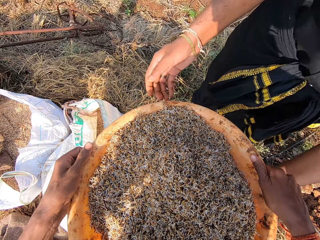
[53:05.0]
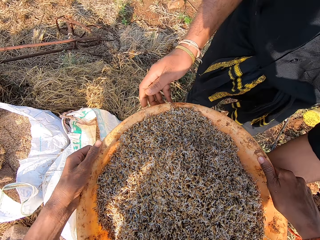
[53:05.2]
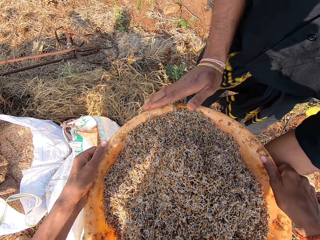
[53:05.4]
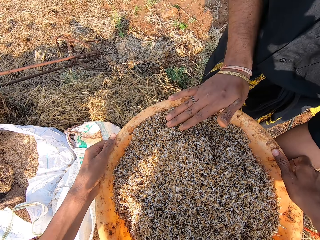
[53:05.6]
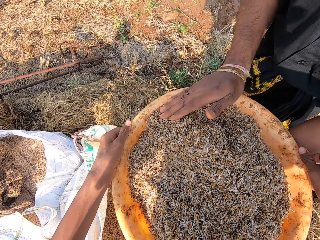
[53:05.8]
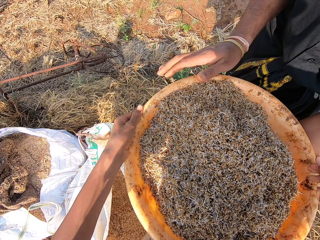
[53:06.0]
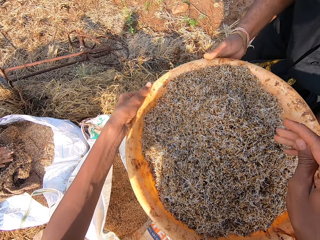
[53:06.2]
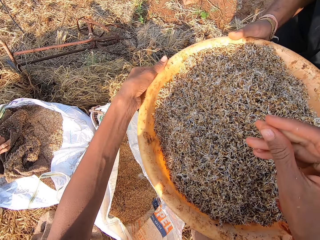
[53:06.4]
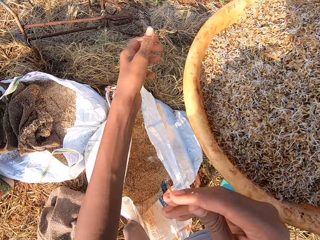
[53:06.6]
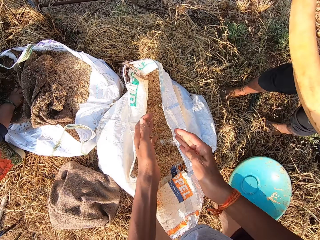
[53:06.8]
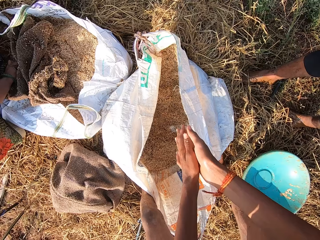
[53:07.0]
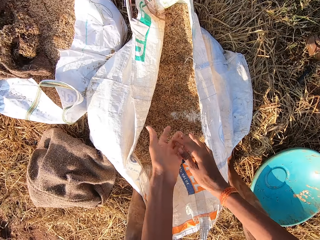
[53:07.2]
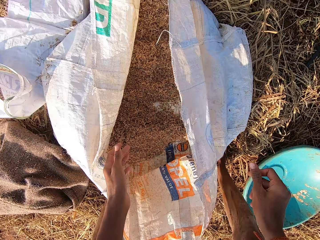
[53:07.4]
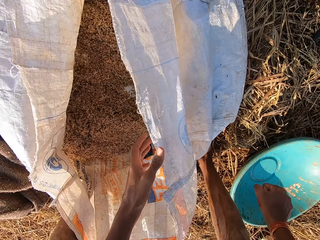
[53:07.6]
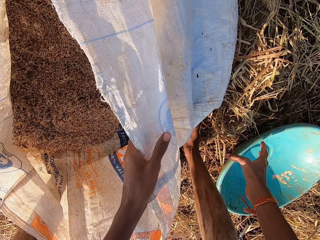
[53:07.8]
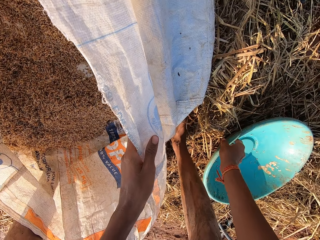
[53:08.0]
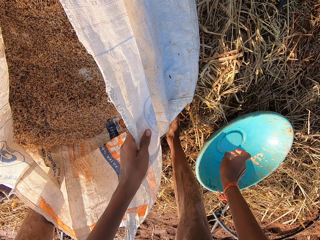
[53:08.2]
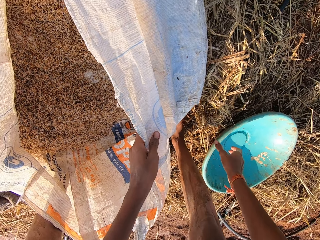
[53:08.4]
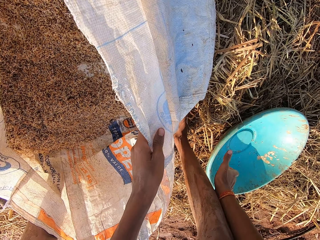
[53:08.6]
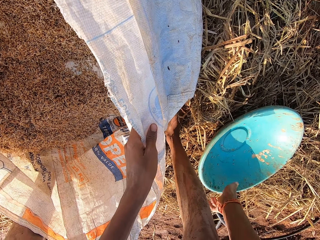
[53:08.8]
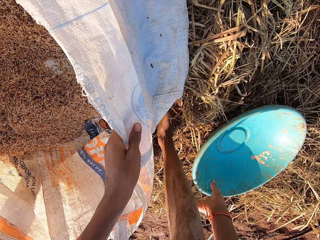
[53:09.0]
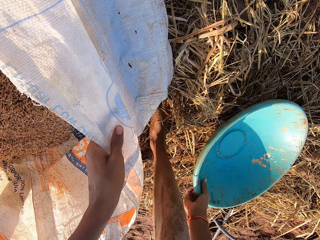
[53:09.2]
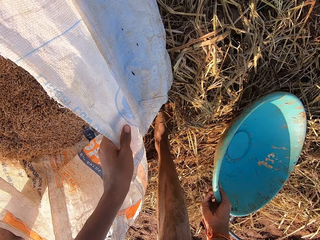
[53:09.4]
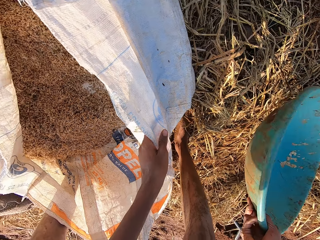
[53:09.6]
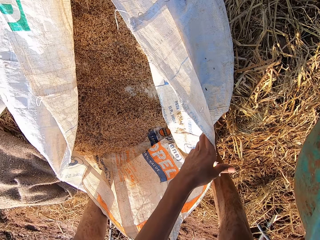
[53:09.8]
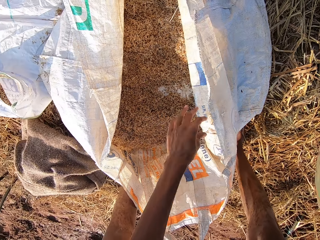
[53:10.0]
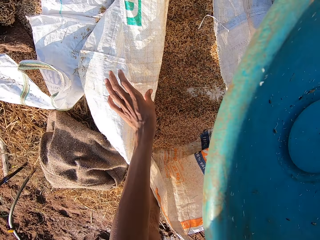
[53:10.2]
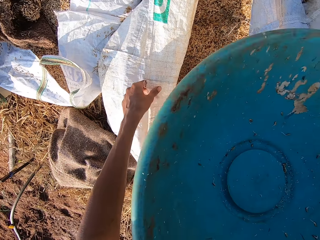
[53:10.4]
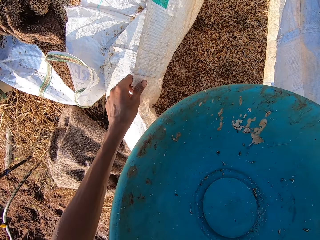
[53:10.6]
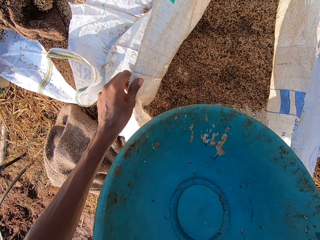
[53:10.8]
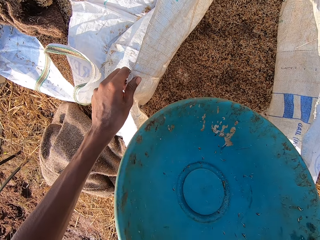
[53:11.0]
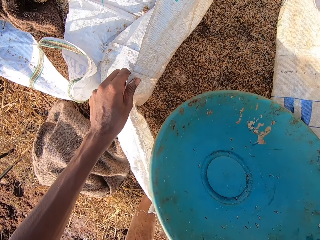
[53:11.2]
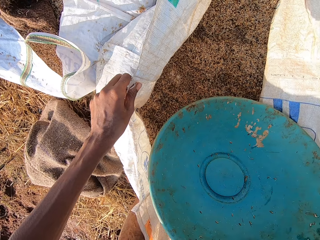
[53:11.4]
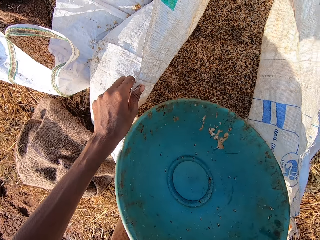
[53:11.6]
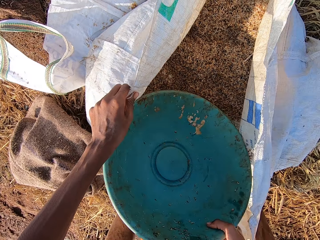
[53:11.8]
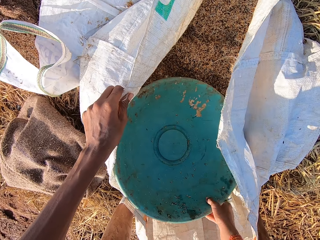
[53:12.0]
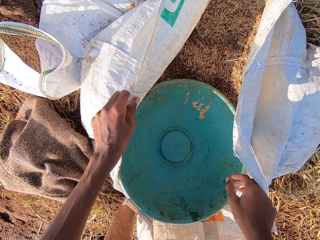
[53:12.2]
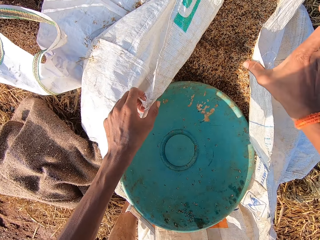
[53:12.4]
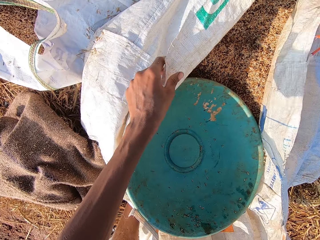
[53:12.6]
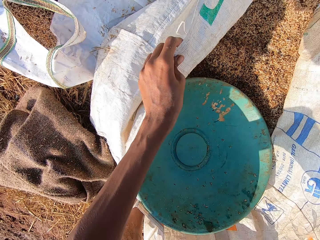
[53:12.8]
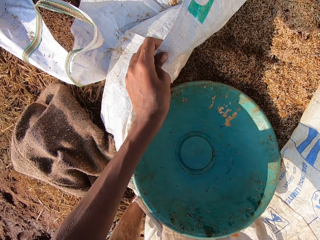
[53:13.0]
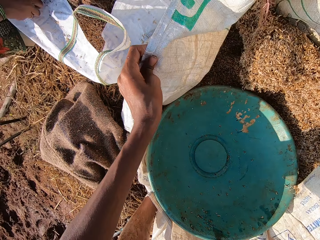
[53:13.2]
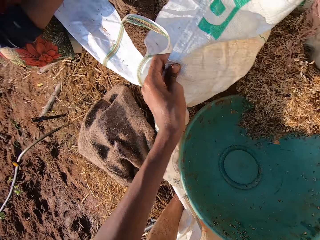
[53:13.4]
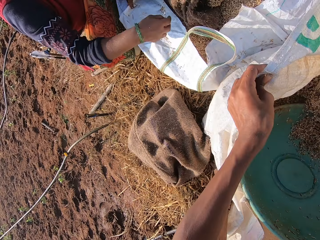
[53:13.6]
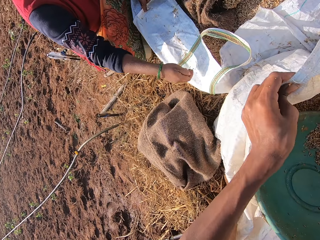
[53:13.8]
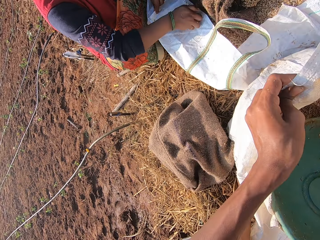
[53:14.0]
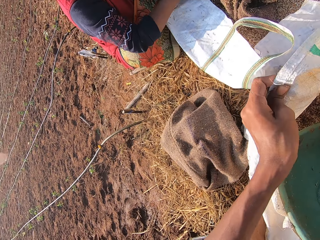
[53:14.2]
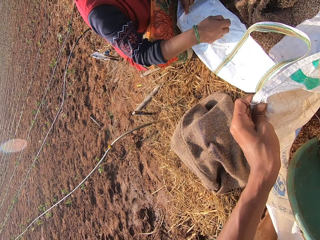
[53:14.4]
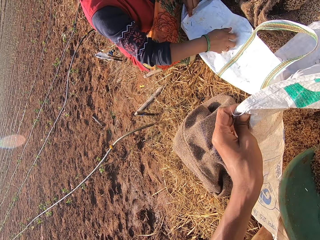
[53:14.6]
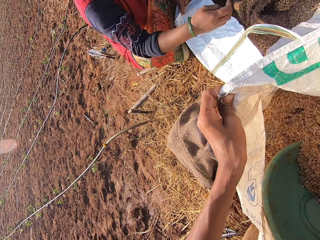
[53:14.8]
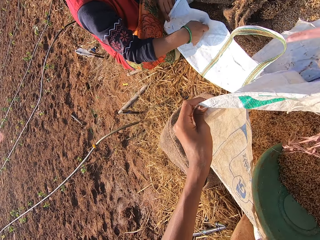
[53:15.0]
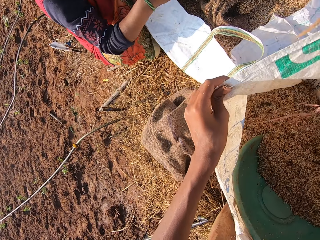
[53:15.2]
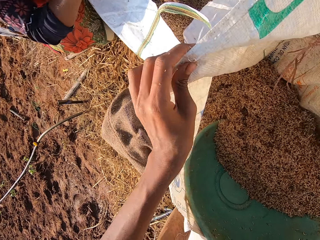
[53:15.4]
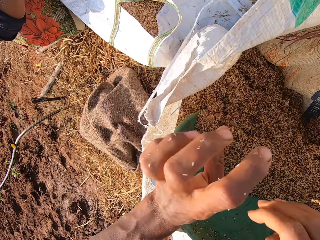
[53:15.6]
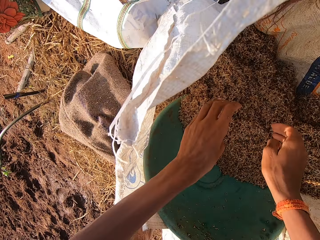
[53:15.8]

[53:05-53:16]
The camera wearer passes the bowl of barley straws to a man with both hands. The man touches the barley straws in the bowl with his right hand. The camera wearer dusts his hands. He holds the bag of barley straws with his left hand. He picks the bowl from the ground with his right hand. He widens the bag of barley straws with his left hand. He drops the bowl in the bag of barley straws with his right hand. He widens the bag of barley straws with both hands. He transfers some barley straws from the bag of barley straws into the bowl with his right hand. A woman wipes the bag of barley straws with her right hand.

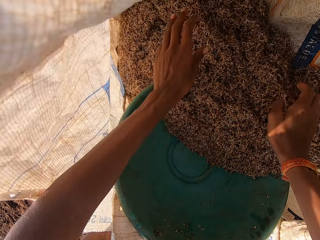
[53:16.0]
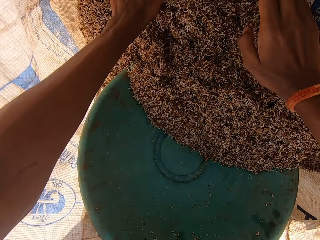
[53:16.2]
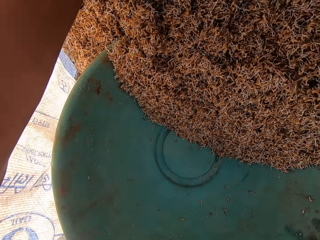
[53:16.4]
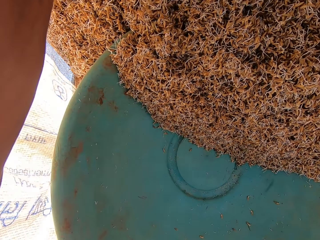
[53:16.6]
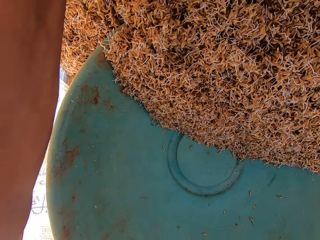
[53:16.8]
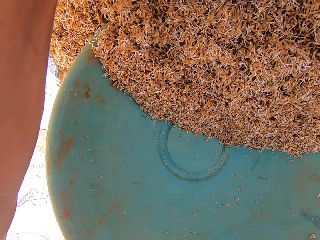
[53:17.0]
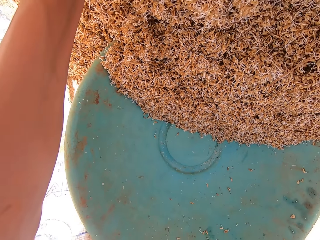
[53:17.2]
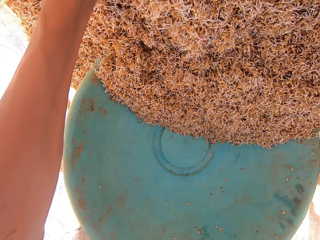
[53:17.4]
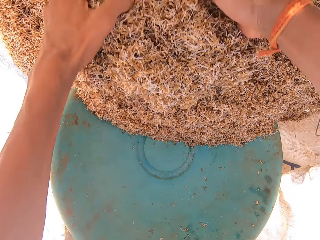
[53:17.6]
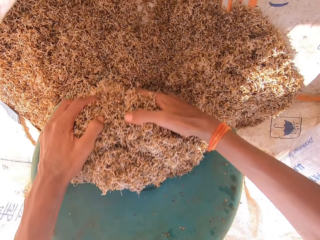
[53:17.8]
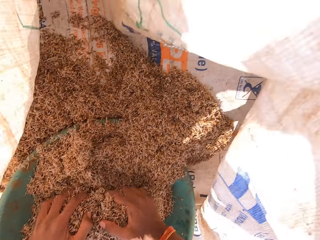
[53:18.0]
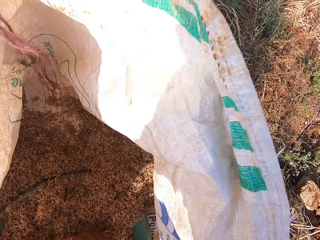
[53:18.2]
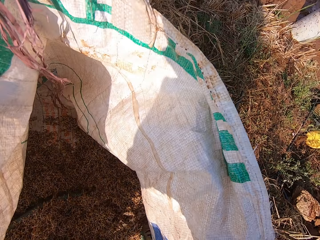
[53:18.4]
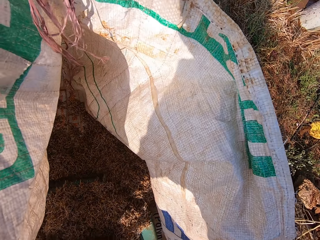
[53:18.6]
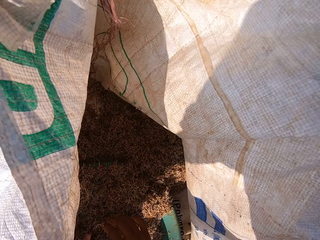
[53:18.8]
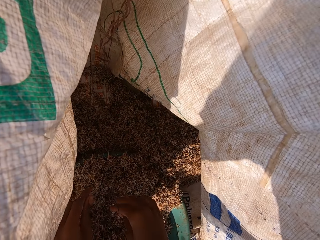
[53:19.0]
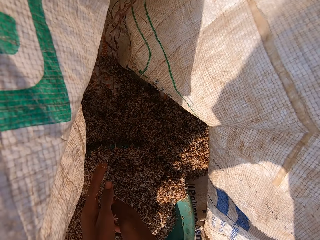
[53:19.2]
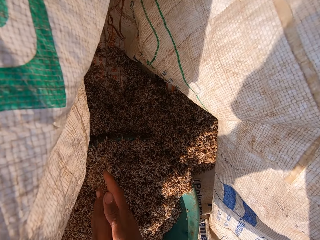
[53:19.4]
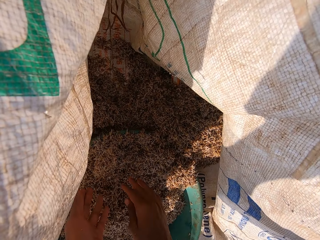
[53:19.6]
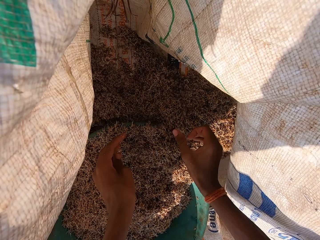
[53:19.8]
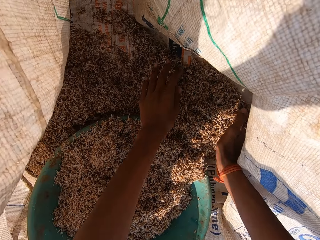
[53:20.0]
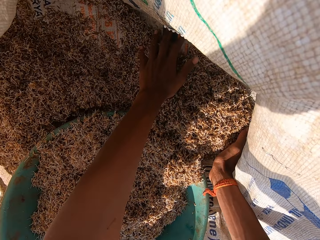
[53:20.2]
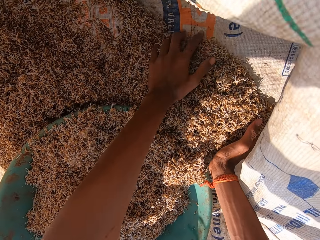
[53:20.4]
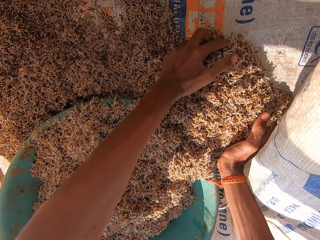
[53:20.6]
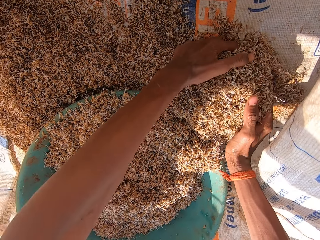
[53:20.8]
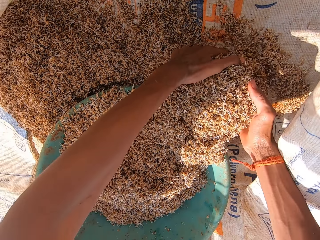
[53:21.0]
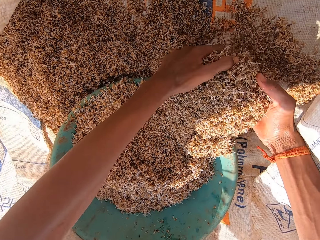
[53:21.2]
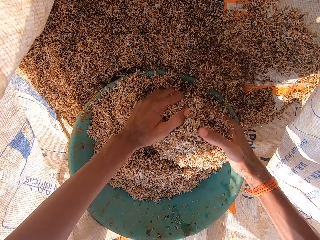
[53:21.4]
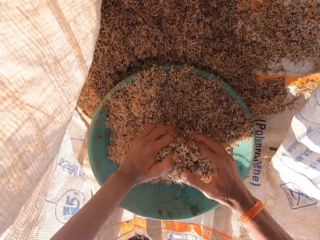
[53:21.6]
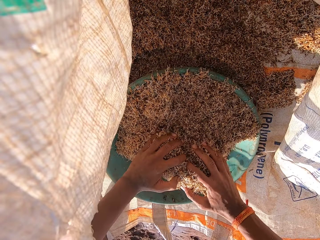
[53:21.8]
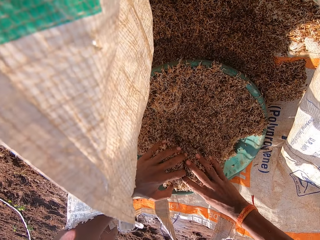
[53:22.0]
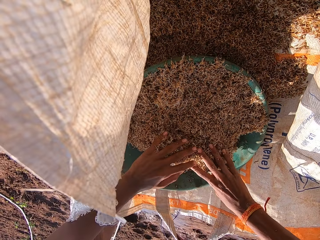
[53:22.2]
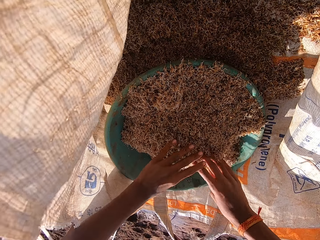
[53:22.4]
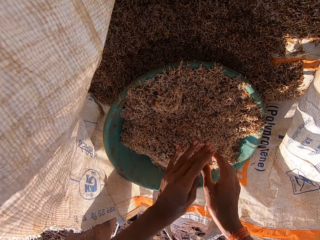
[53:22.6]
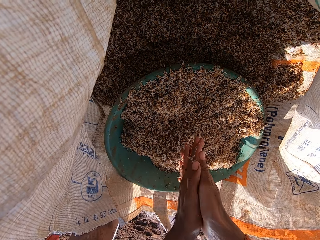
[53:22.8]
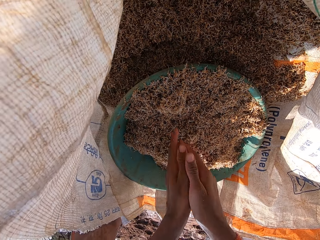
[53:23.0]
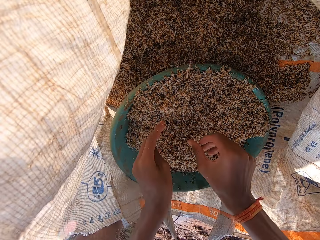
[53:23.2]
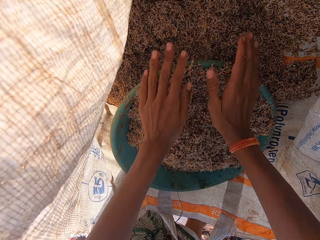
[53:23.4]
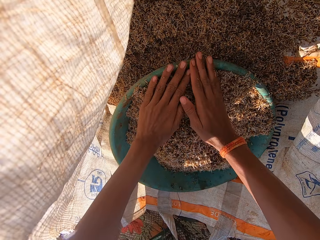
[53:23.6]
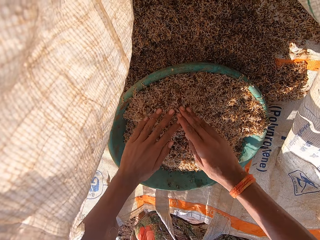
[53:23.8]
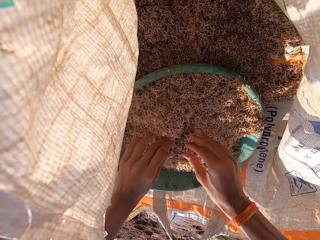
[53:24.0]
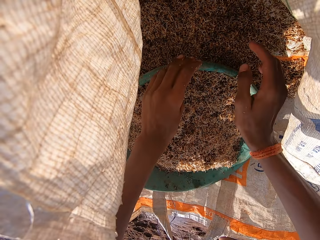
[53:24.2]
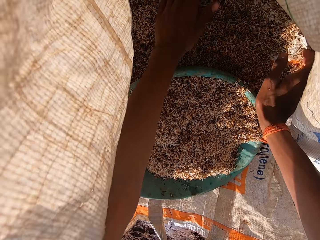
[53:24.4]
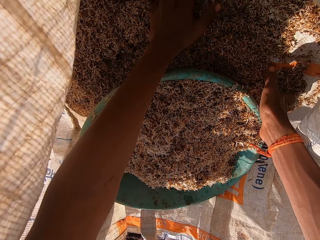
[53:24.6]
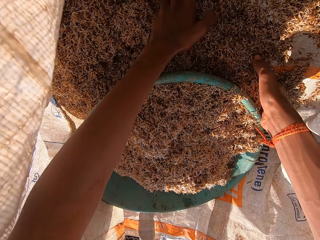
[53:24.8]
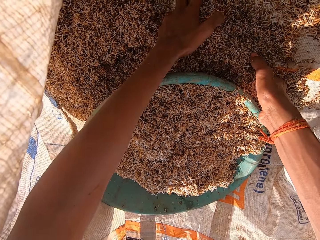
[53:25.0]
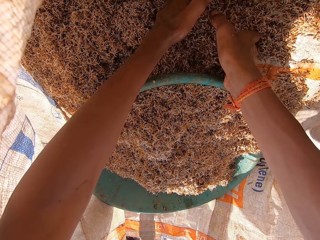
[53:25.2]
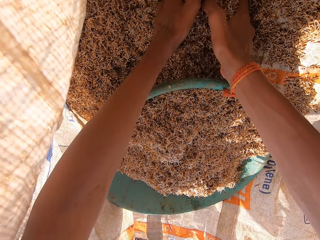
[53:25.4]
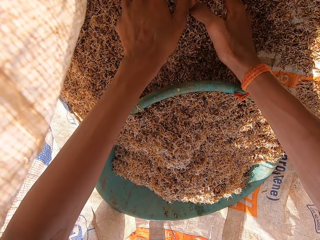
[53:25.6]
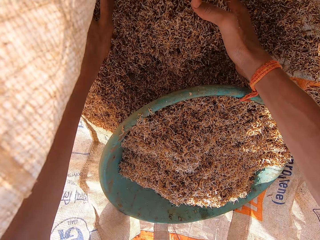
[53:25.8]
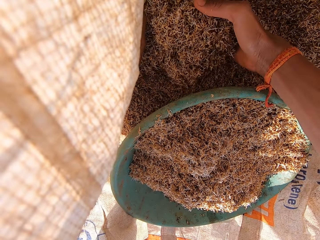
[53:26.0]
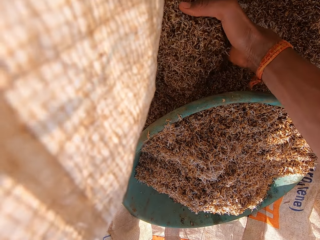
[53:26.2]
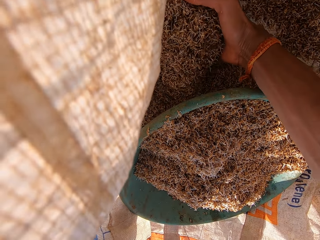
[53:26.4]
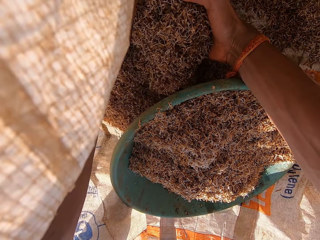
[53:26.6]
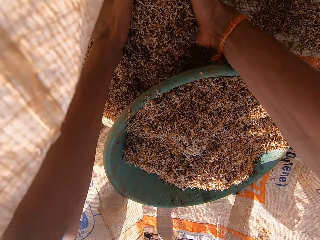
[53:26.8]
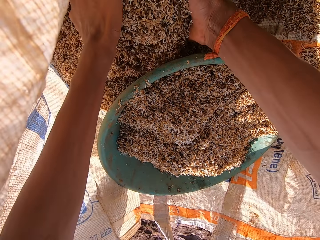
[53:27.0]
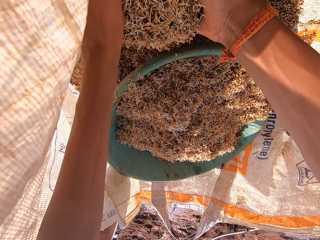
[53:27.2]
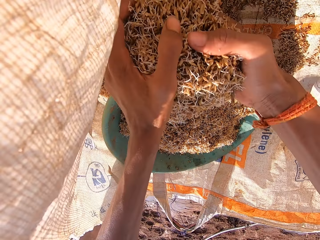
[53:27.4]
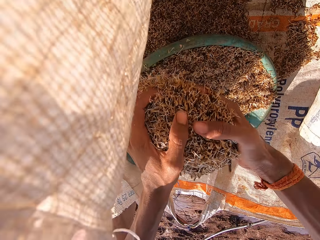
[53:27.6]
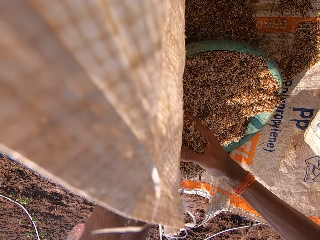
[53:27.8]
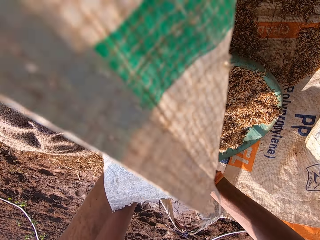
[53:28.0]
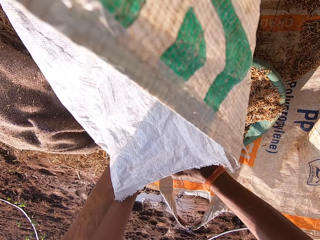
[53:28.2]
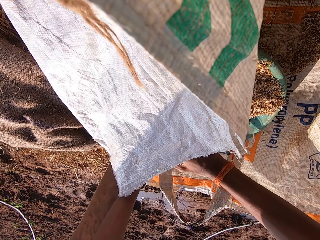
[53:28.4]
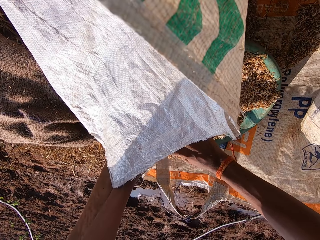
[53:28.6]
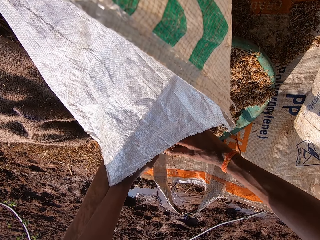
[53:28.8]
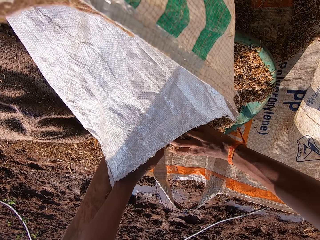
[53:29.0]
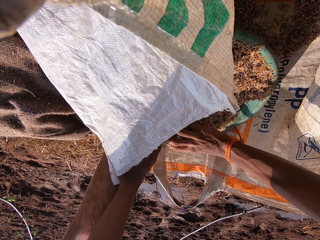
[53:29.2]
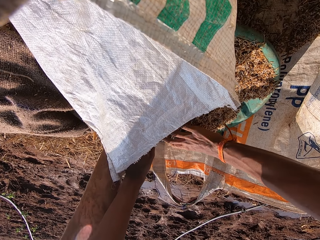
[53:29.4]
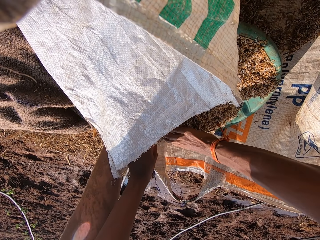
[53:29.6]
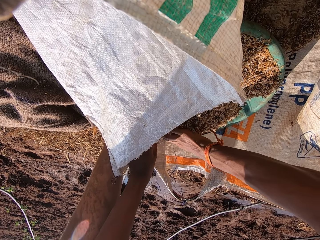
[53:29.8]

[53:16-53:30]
The camera wearer transfers some barley straws from the bag of barley straws into the bowl with both hands. He dusts his hands. He transfers some barley straws from the bag of barley straws into the bowl with both hands. He dusts his hands. He spreads the barley straws in the bowl with both hands. He collects something with his hands. He transfers some barley straws from the bag of barley straws into the bowl with both hands.
